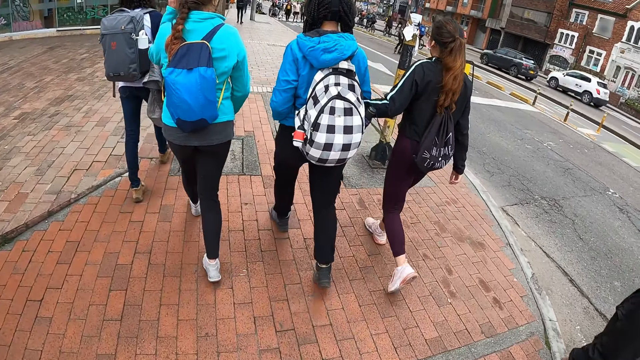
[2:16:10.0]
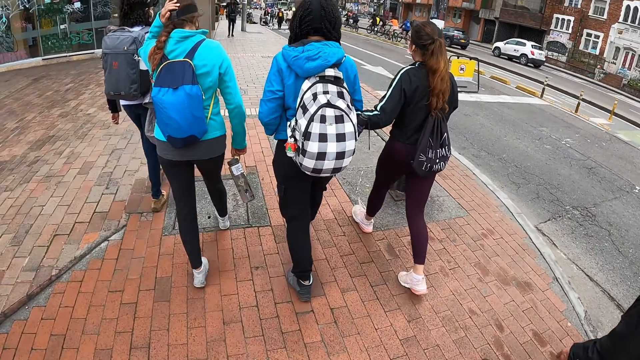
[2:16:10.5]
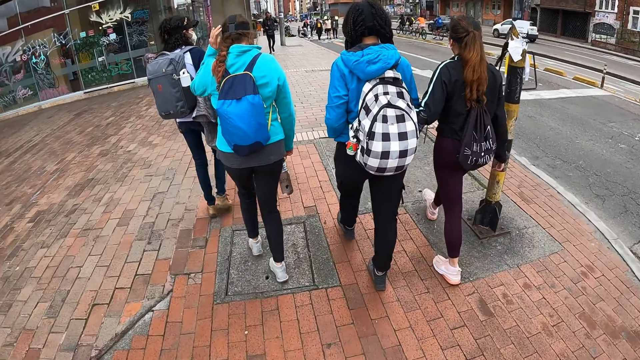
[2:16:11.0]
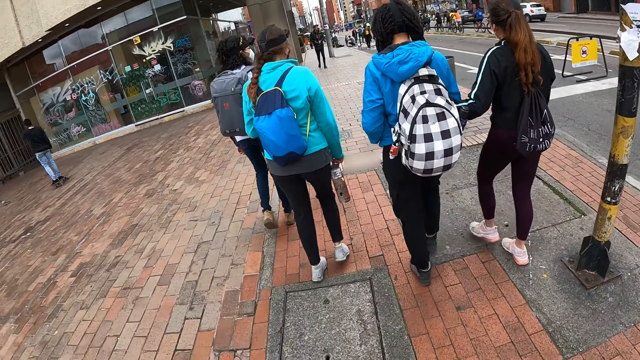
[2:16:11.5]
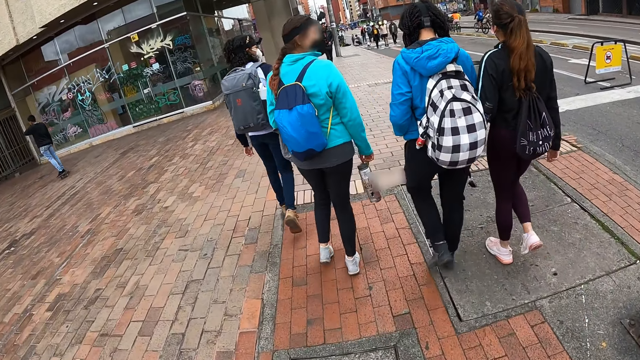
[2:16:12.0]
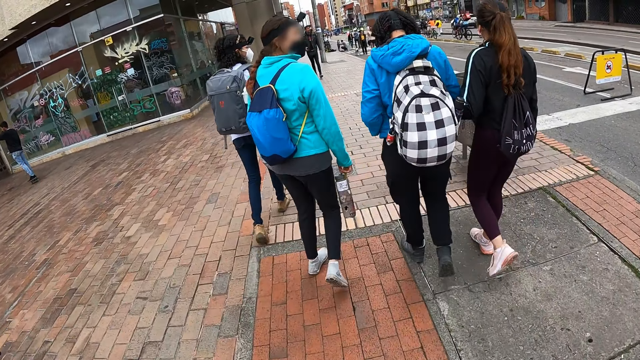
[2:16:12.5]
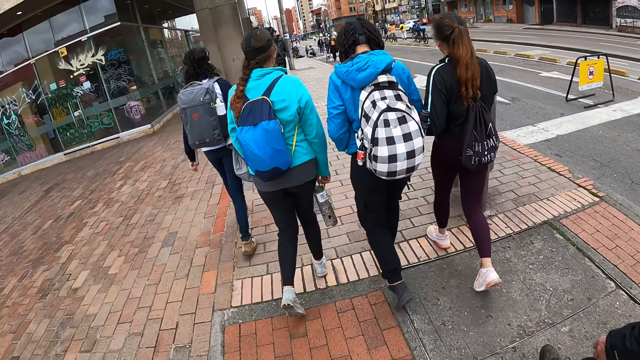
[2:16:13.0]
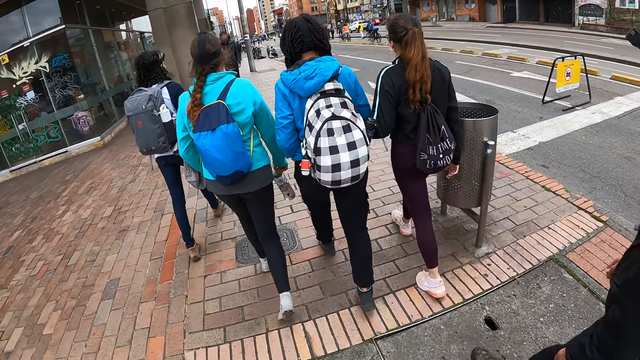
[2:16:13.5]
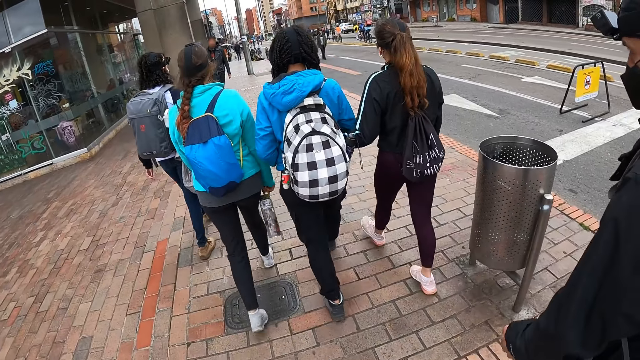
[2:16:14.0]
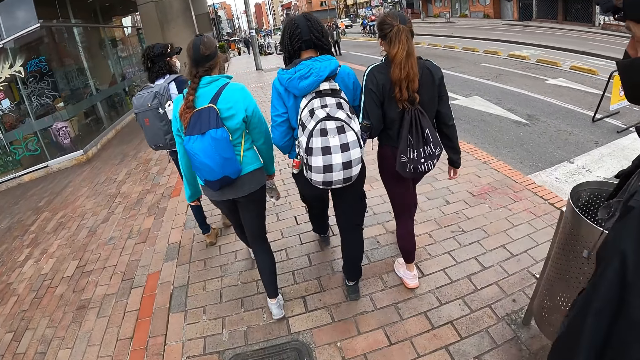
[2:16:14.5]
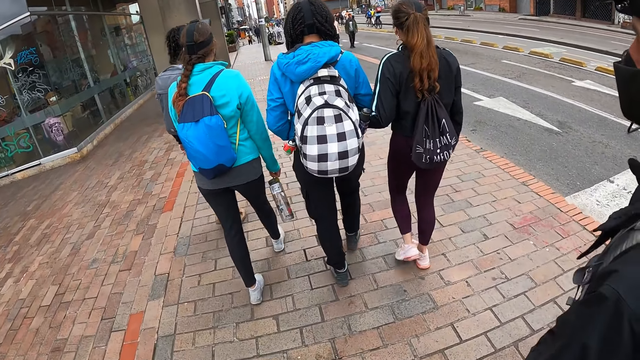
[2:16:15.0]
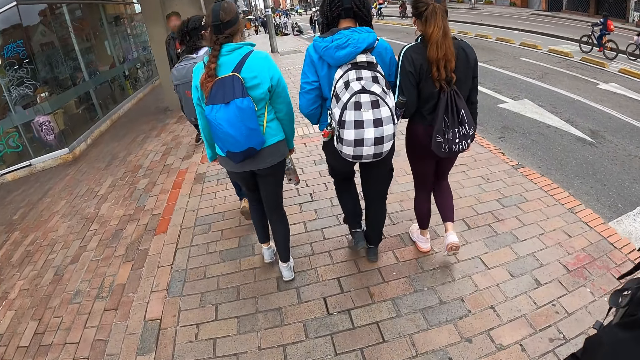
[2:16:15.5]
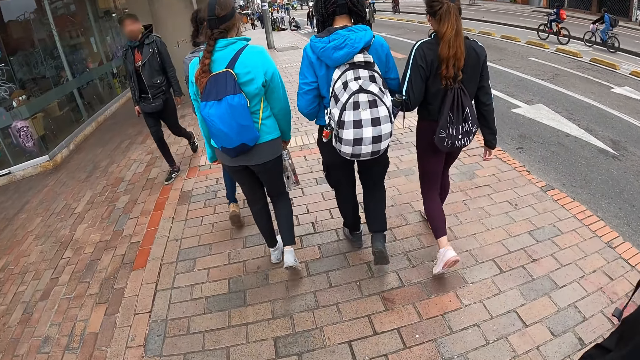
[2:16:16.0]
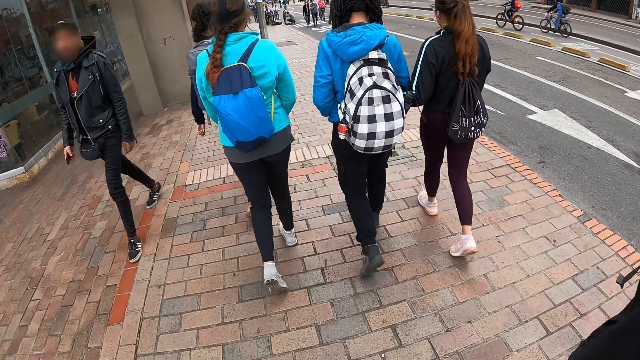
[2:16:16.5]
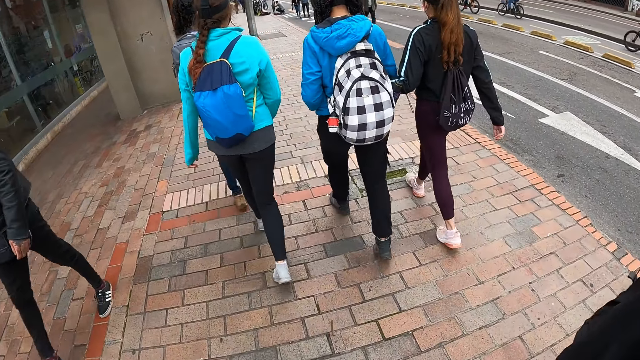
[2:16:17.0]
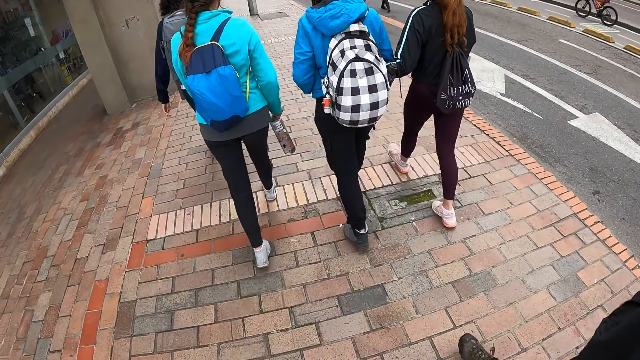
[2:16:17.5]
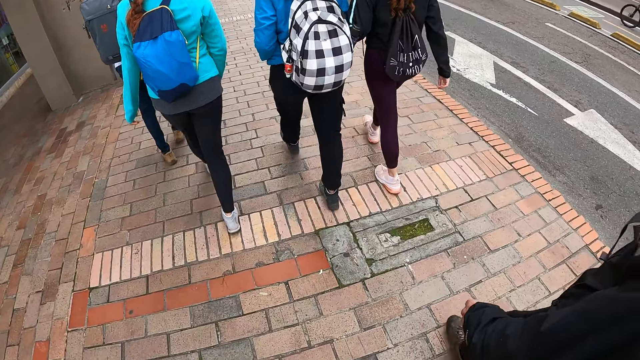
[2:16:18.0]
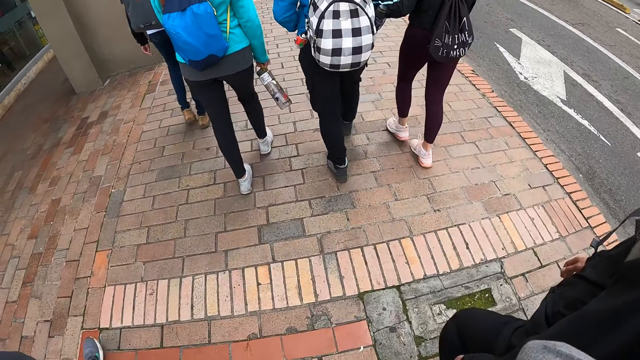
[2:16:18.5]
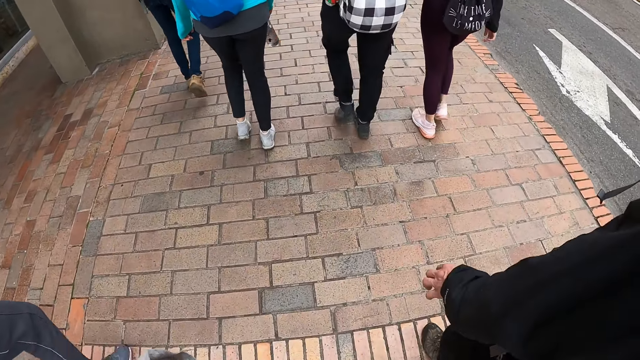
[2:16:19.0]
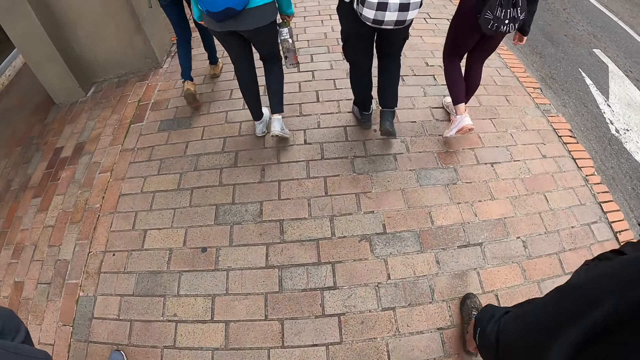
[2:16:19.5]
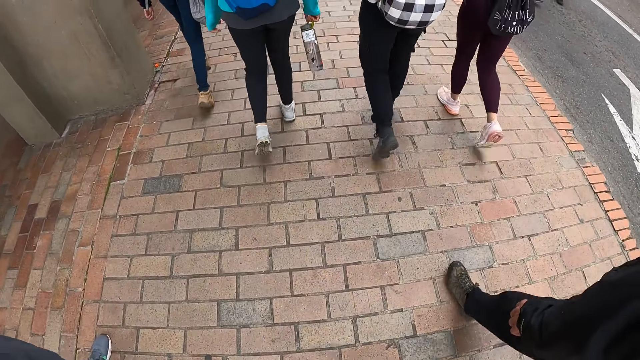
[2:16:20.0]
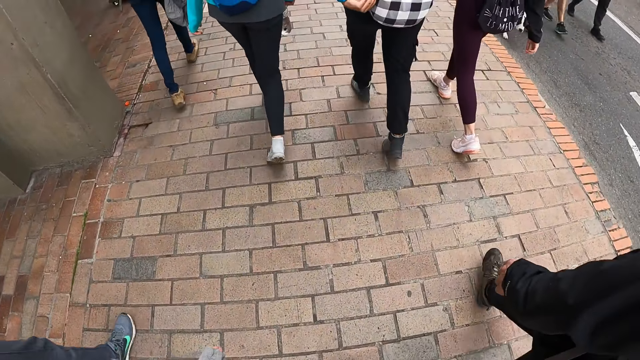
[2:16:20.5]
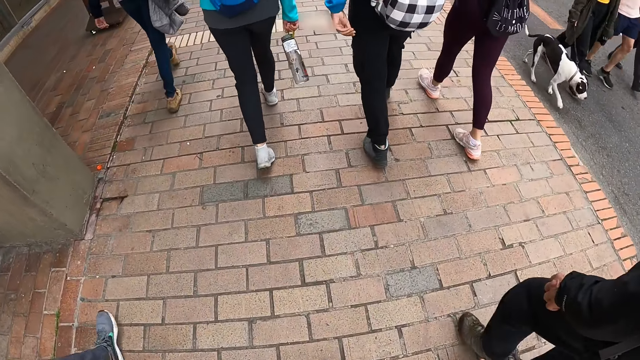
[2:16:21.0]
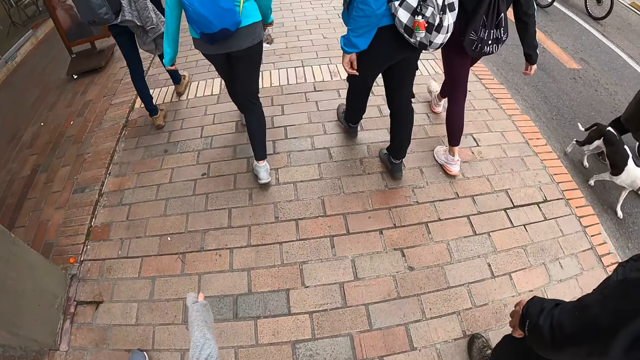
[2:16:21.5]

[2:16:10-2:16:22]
A person, another person and a third person walk ahead of the camera wearer. The second person touches the head with the left hand and turns back. The three people walk ahead of the camera wearer. The camera wearer walks with a fourth person. They move the left hand.

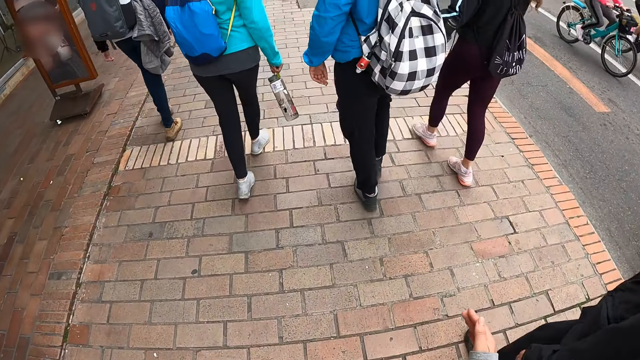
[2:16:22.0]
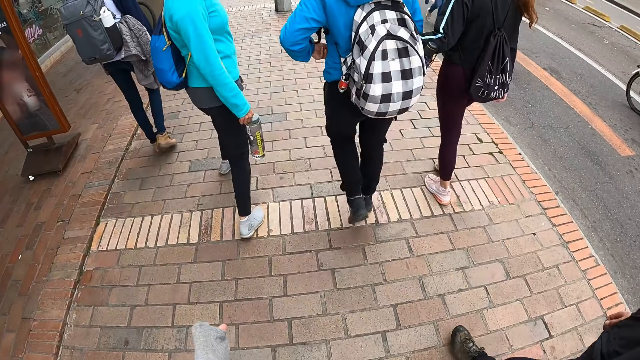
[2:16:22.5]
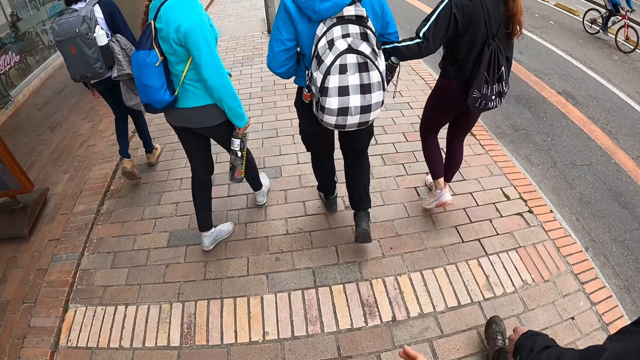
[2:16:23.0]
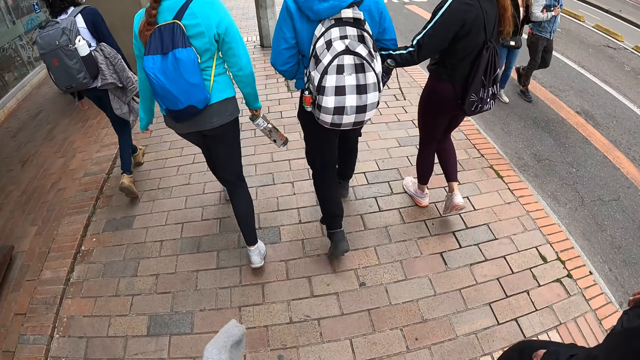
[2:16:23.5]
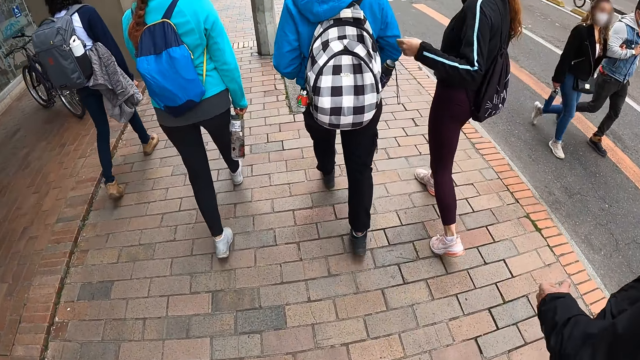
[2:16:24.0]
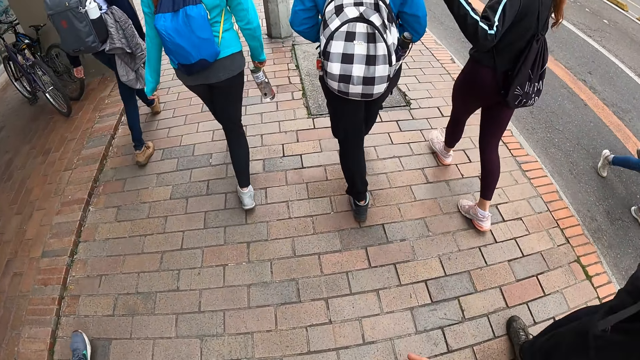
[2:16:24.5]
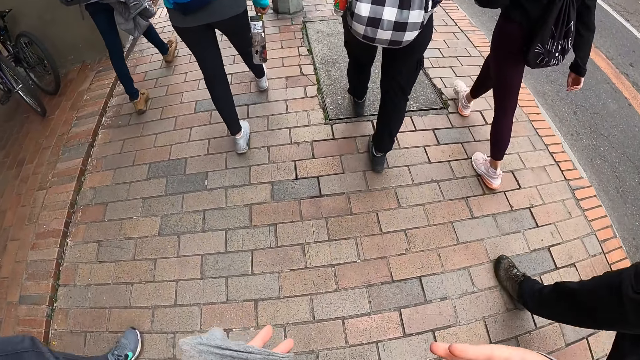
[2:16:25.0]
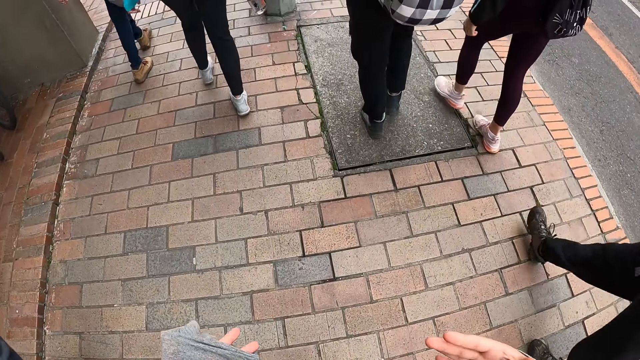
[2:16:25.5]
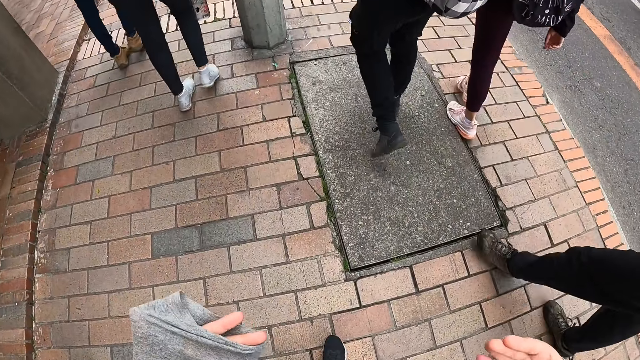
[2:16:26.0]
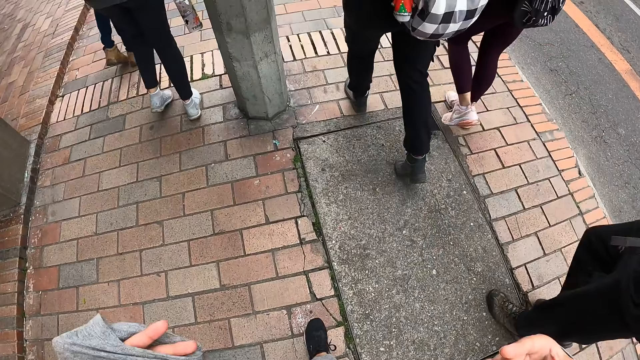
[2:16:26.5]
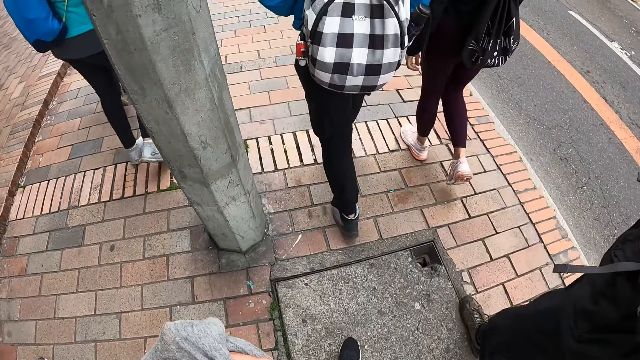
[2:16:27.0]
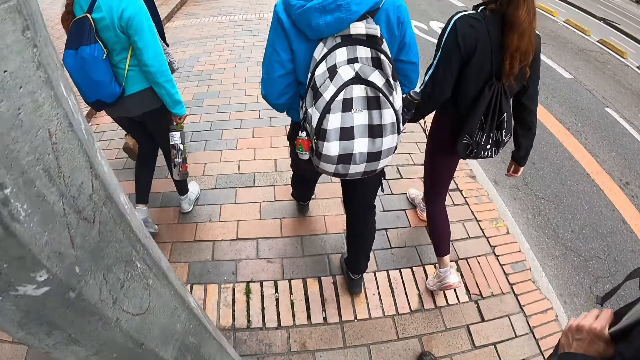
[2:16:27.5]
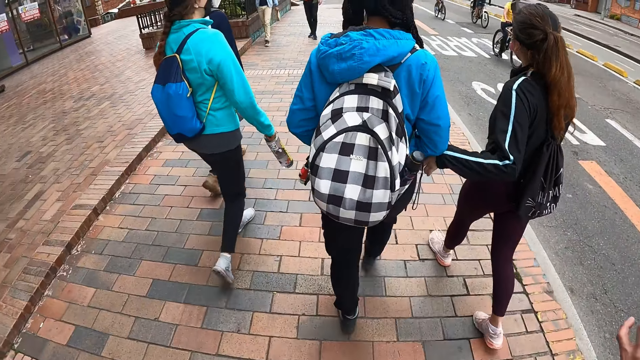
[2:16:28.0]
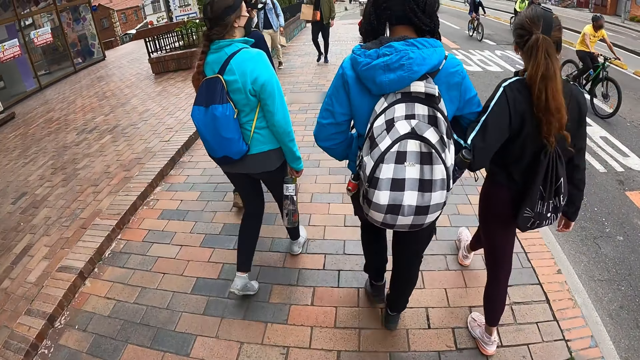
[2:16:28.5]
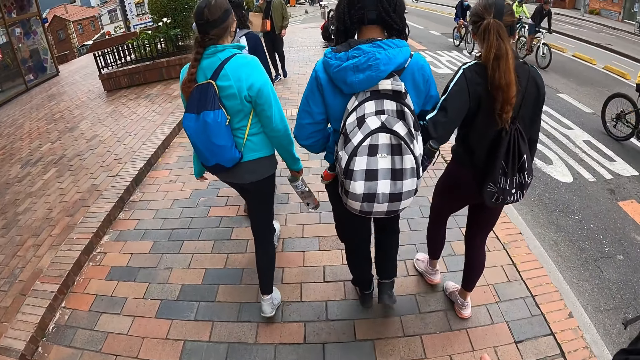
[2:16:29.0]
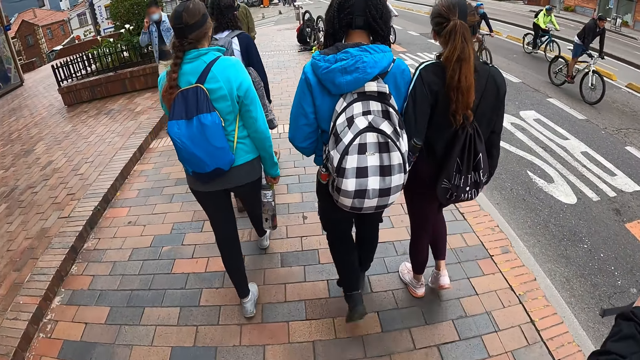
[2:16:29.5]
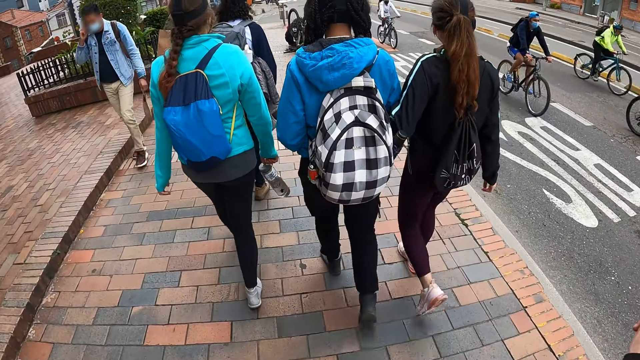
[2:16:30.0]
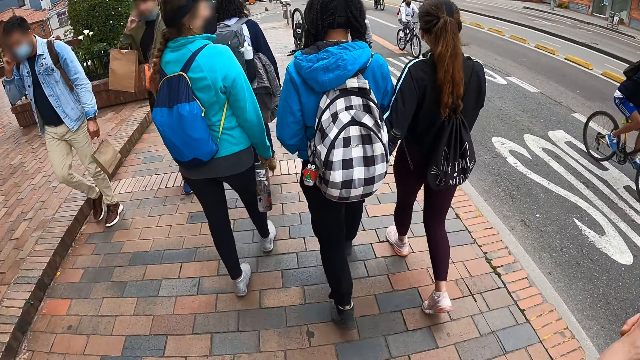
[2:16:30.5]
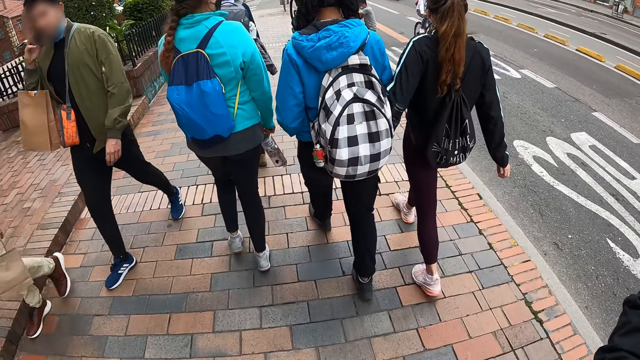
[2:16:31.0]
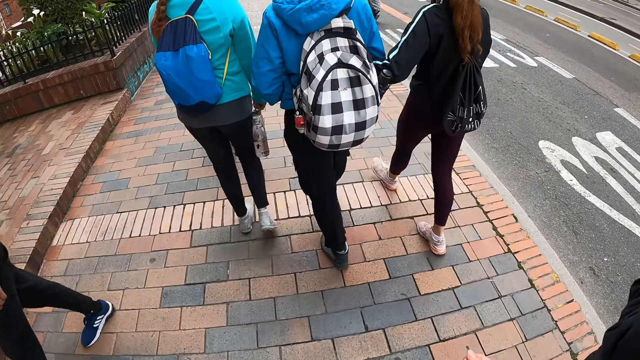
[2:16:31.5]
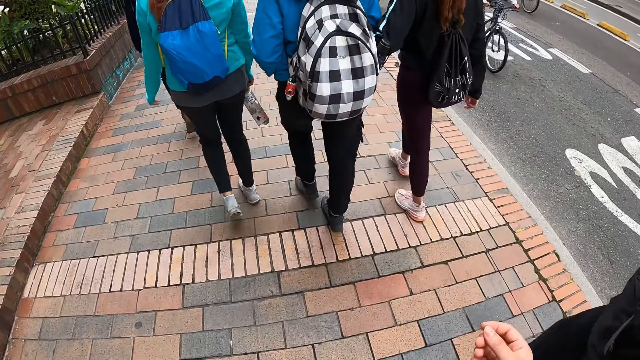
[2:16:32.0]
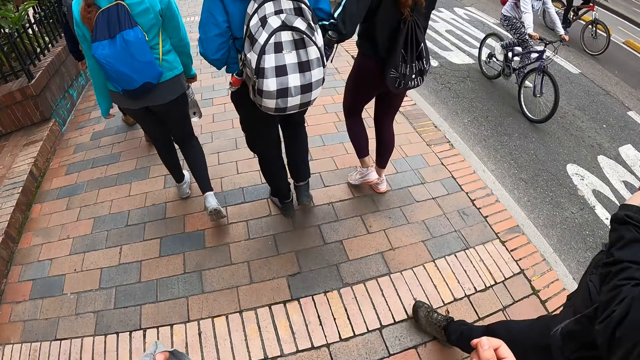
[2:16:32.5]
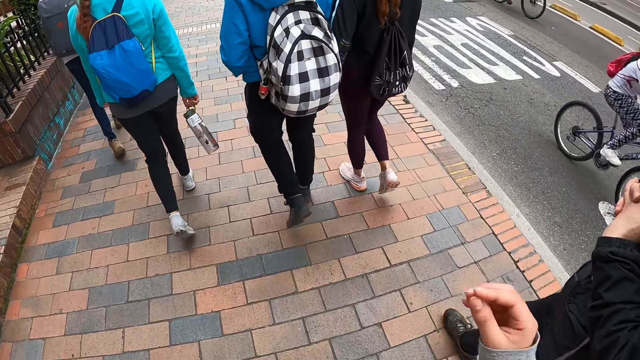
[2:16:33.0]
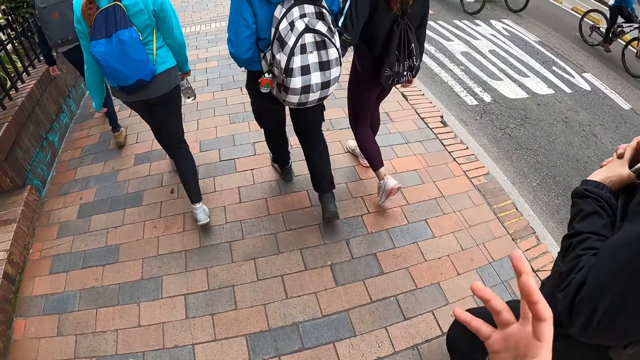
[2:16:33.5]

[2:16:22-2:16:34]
A person turns back. A woman puts her left hand in her pocket. Another woman removes her left hand from the first woman's right arm. The camera wearer moves both hands. The other woman puts her left hand in the first woman's right arm. The camera wearer walks along the sidewalk. They move the right hand.
